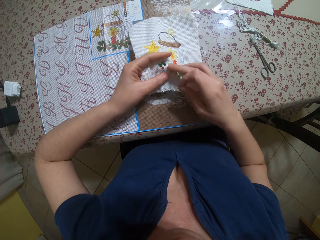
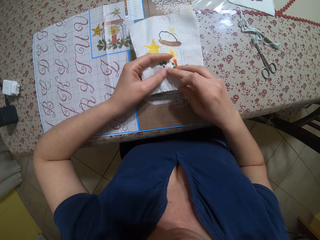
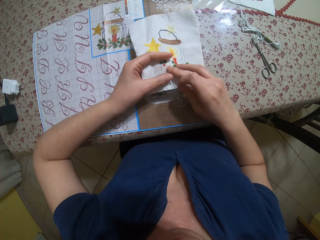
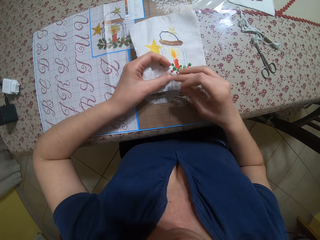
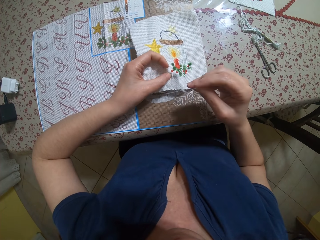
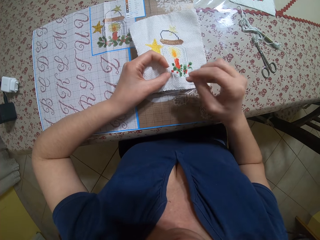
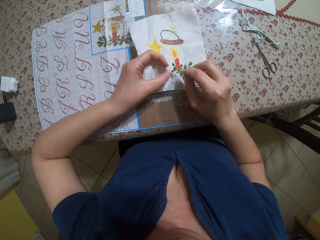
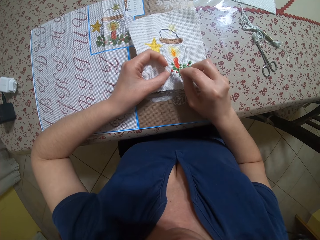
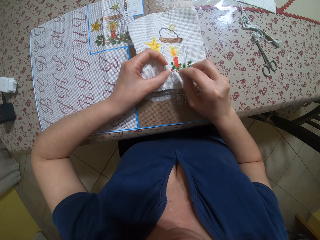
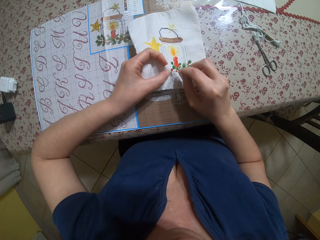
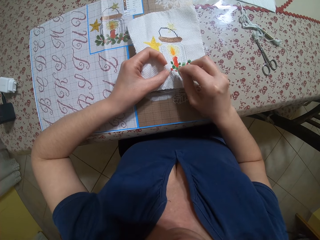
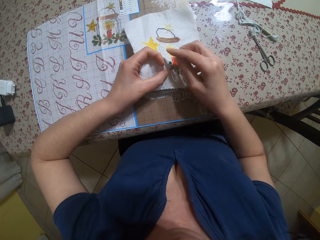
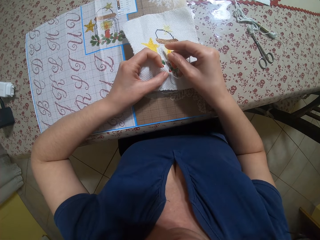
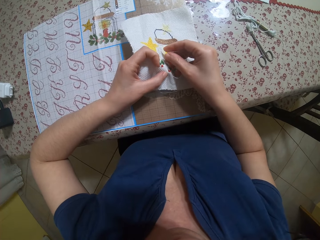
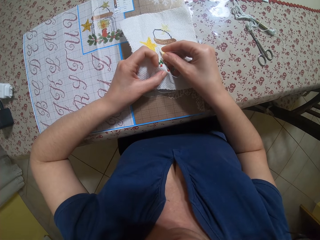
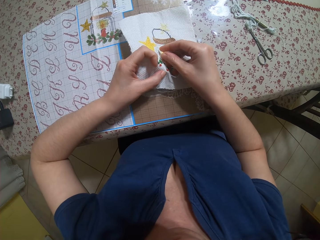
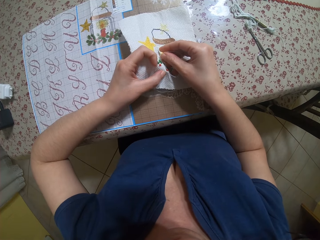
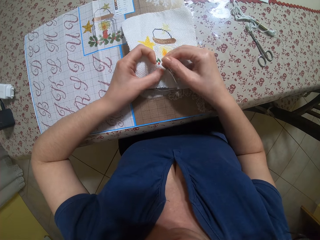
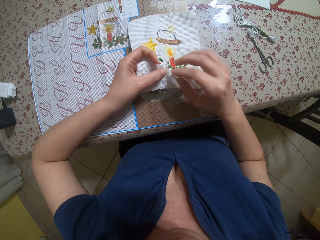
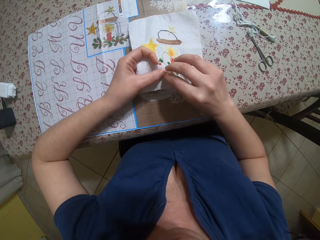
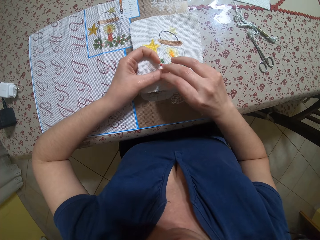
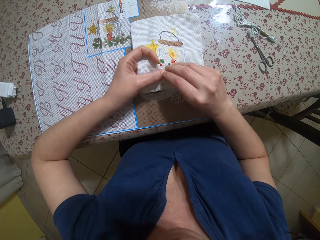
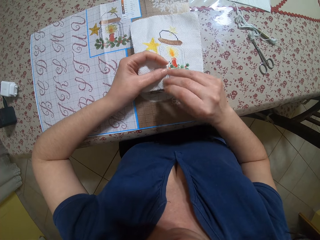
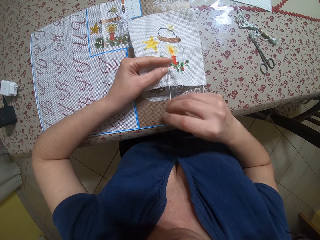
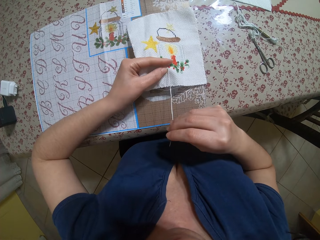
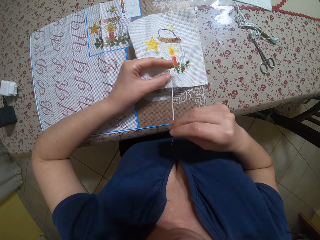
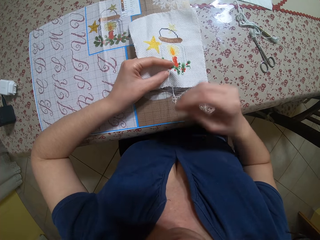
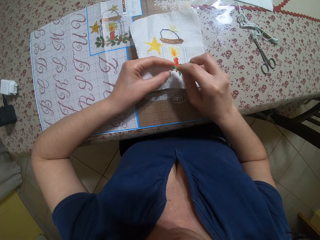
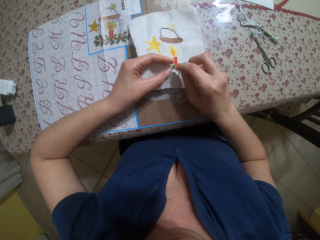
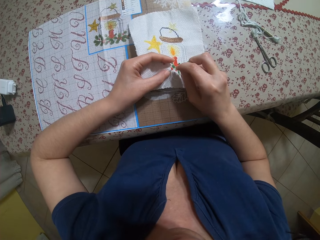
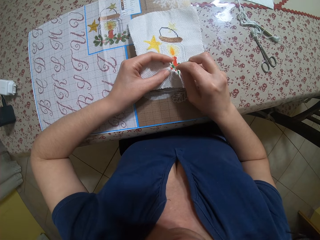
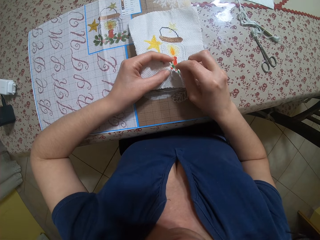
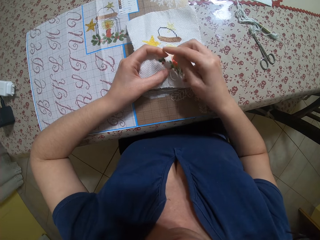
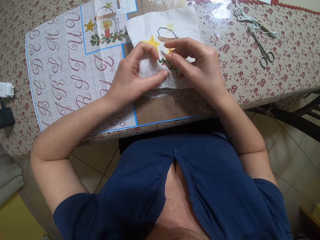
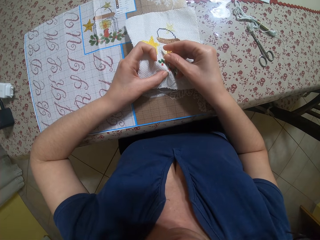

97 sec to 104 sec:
The camera wearer sews the piece of cloth with a needle.

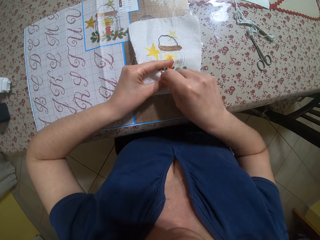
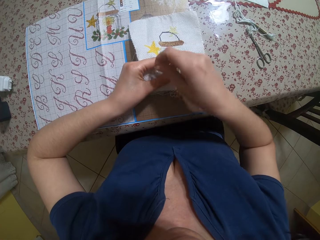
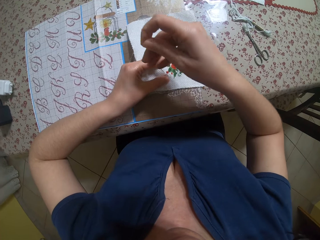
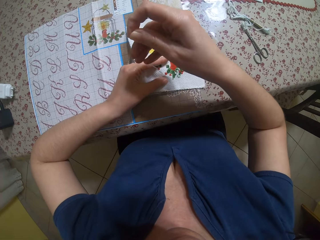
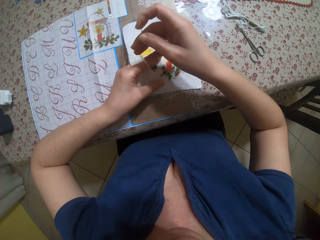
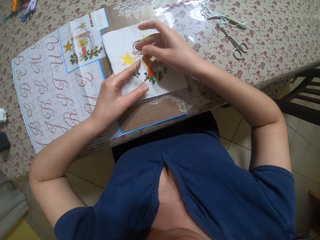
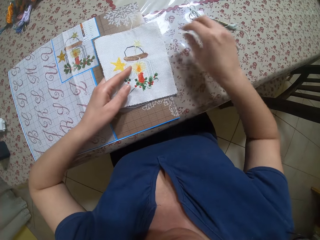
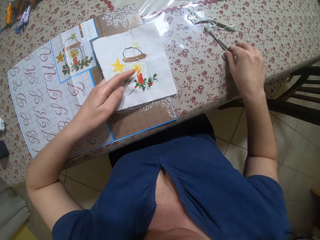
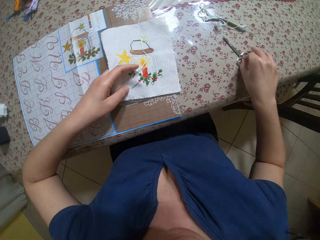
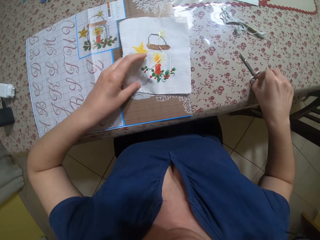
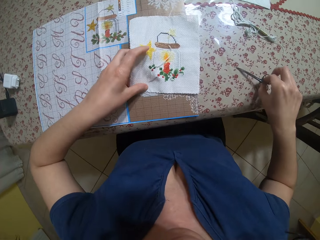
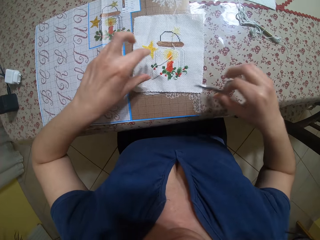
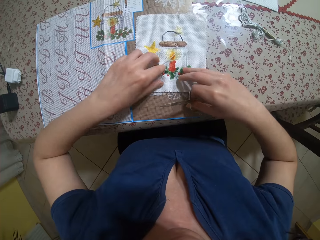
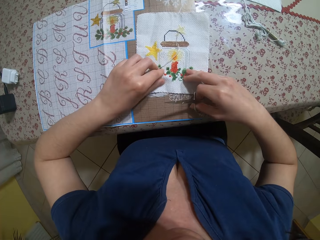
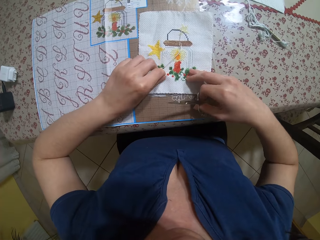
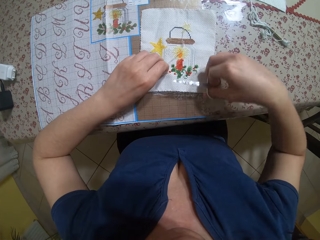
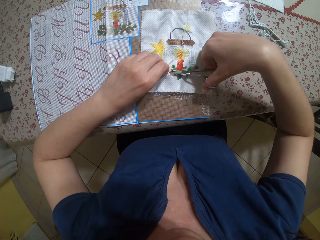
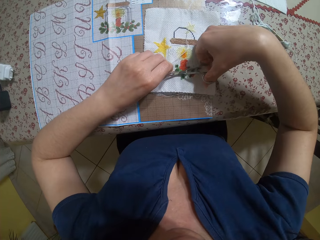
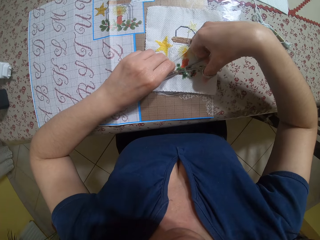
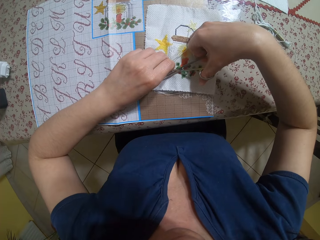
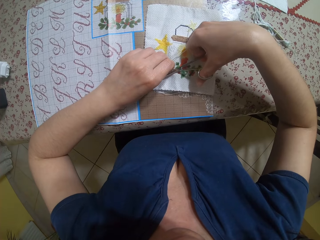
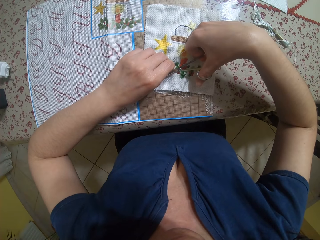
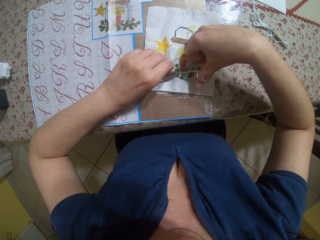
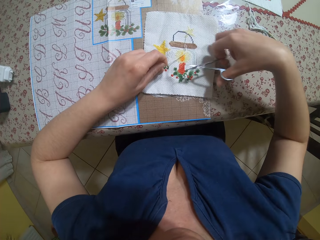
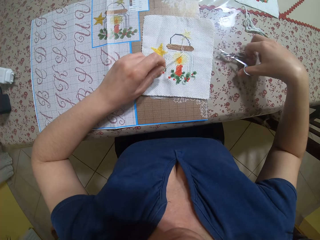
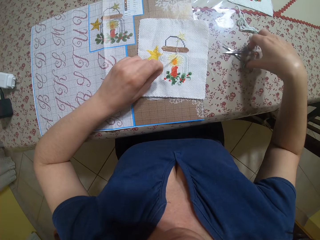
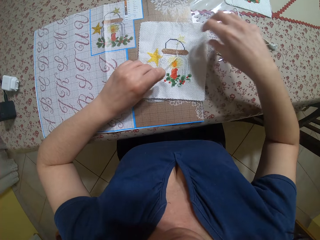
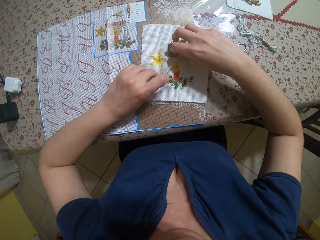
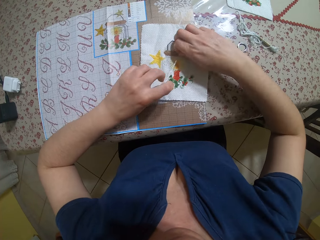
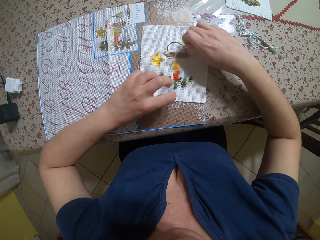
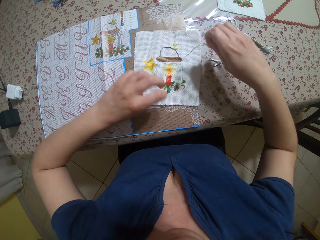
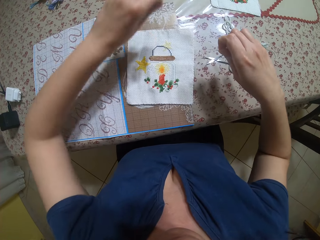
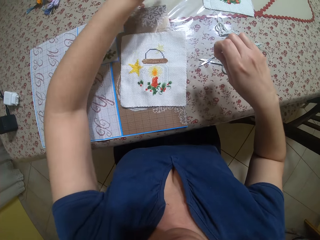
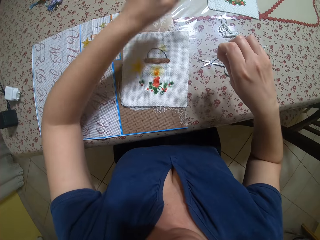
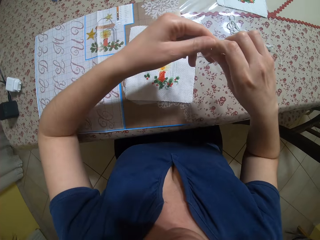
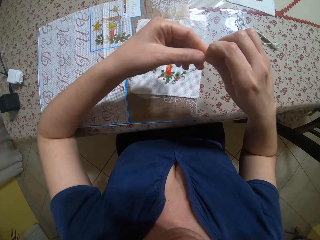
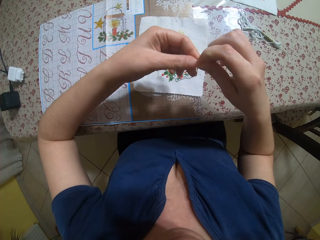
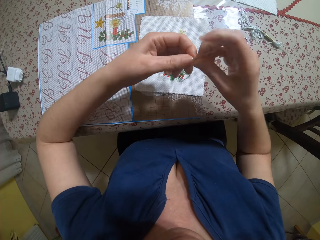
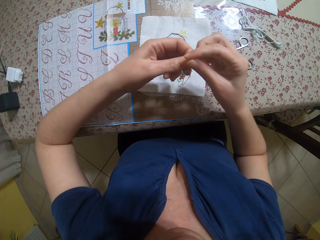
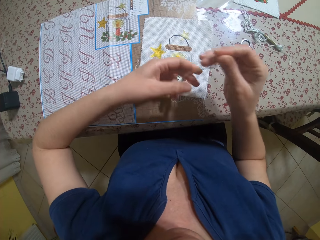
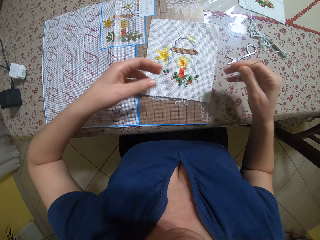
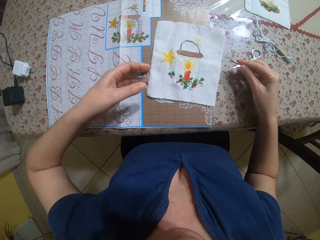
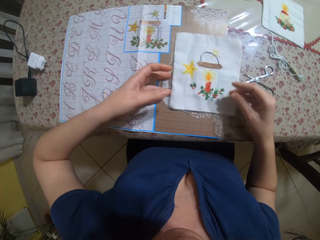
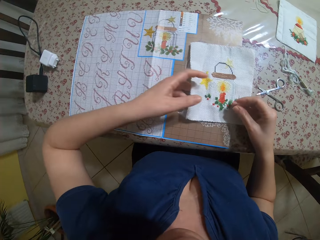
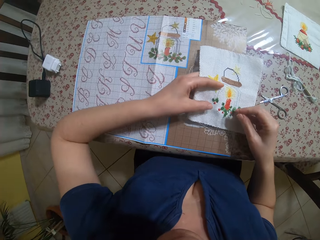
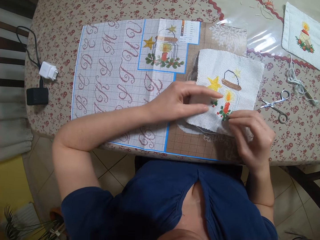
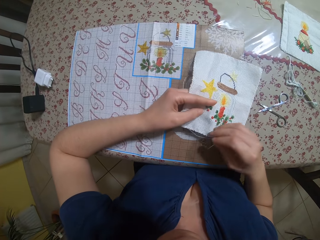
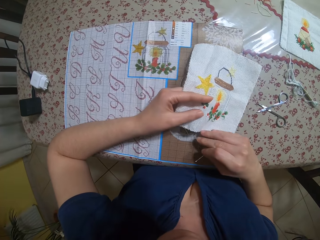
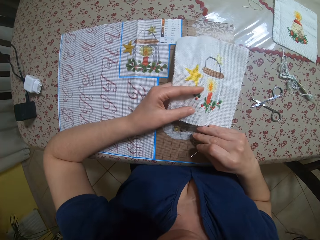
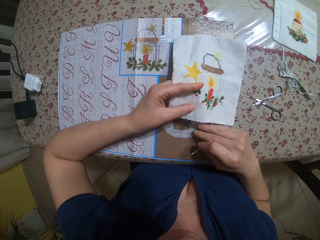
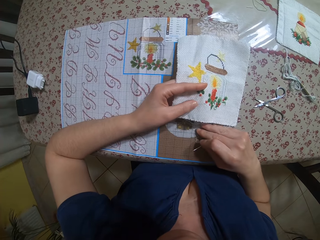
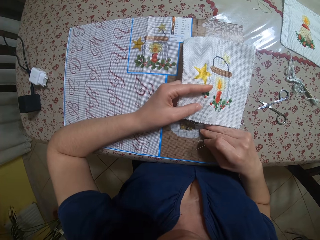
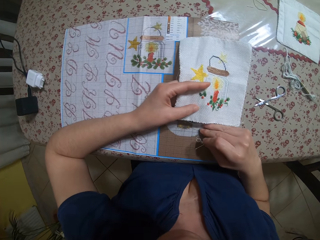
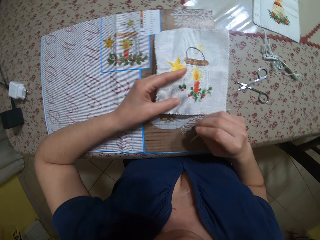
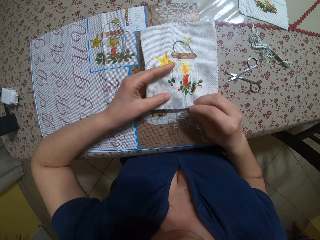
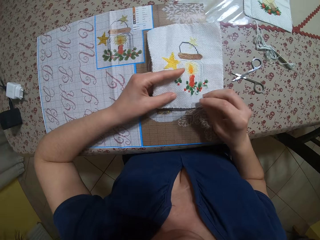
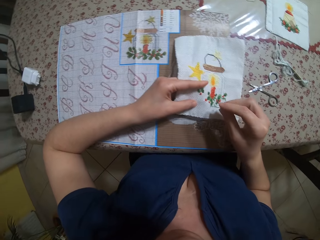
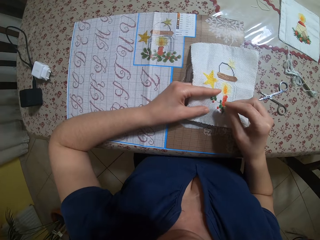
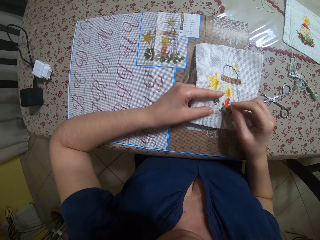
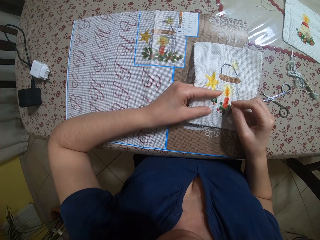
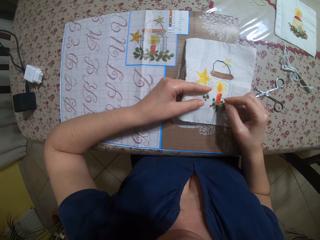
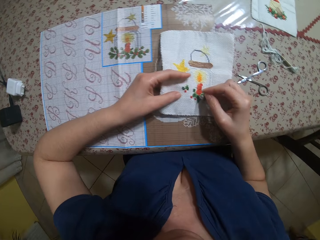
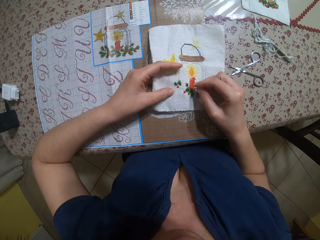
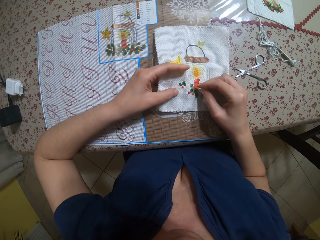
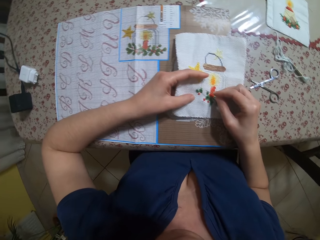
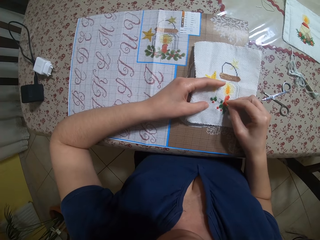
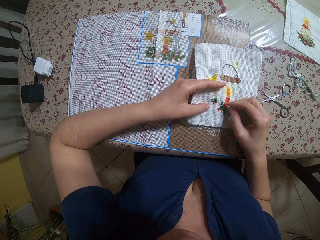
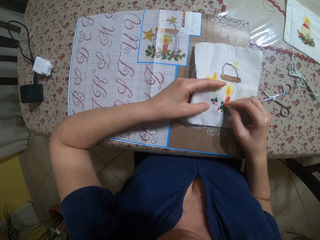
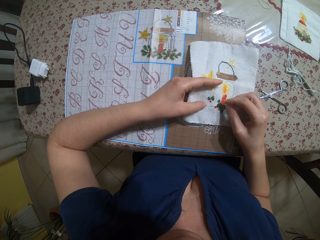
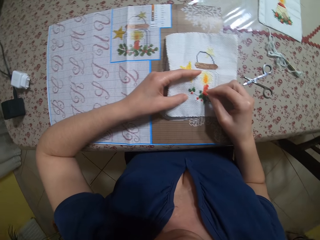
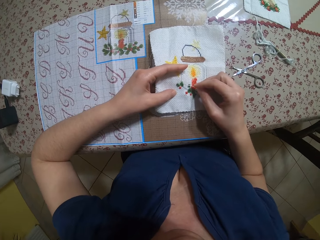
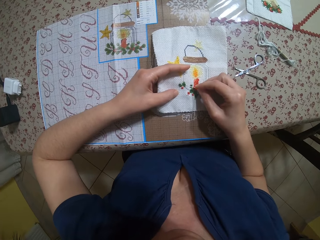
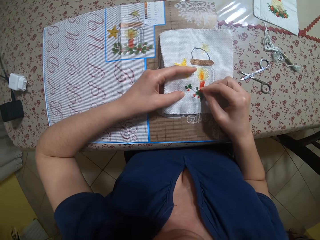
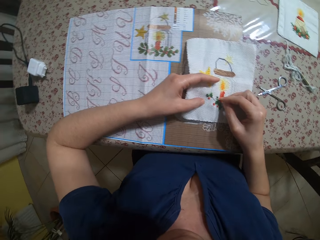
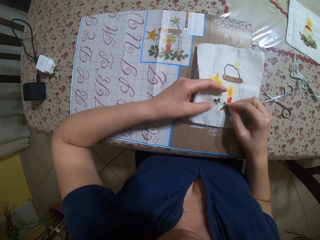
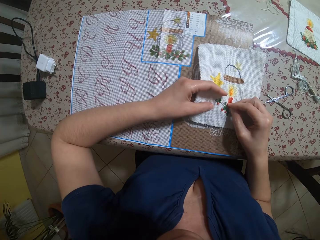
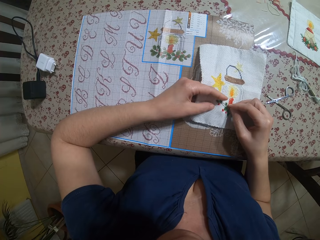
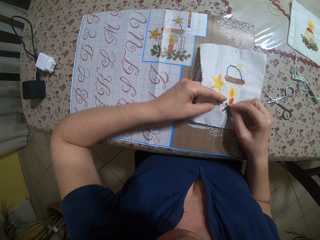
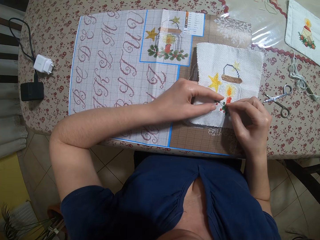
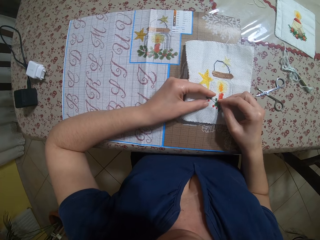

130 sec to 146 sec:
The camera wearer picks up the scissors on the table with her right hand. She cuts the thread from the fabric with the scissors in her right hand. She drops the scissors on the table with her right hand. She picks up the sewing needle from the table. She adjusts the thread on the sewing needle with both hands. She holds the piece of cloth with her left hand.
